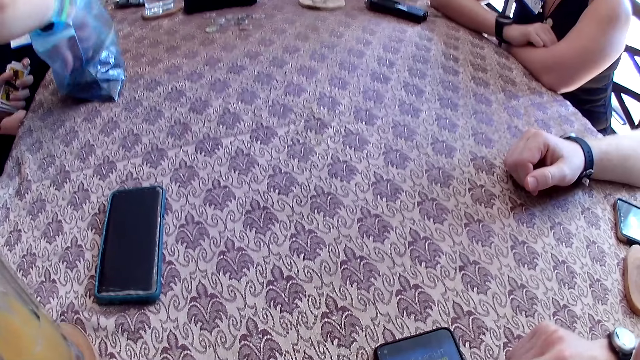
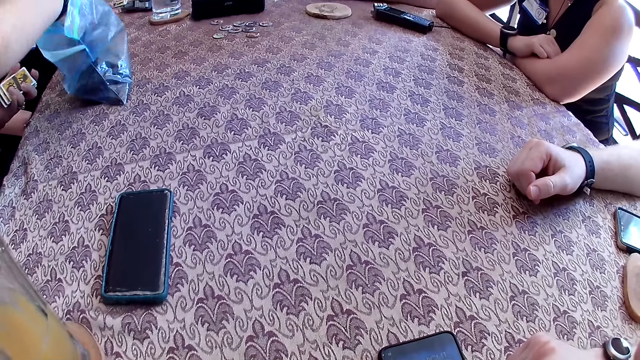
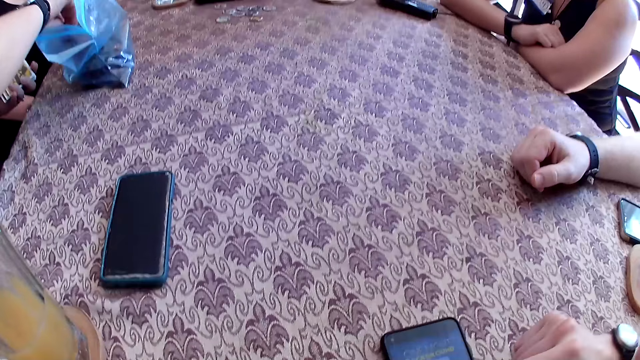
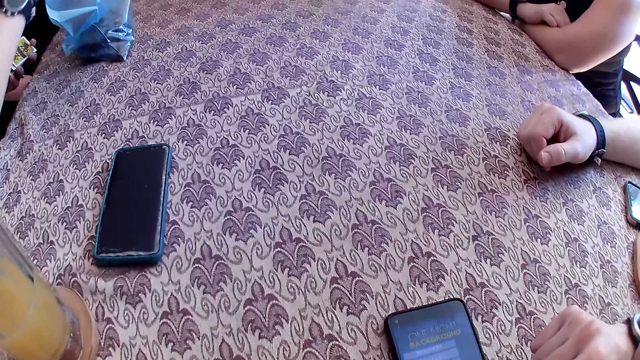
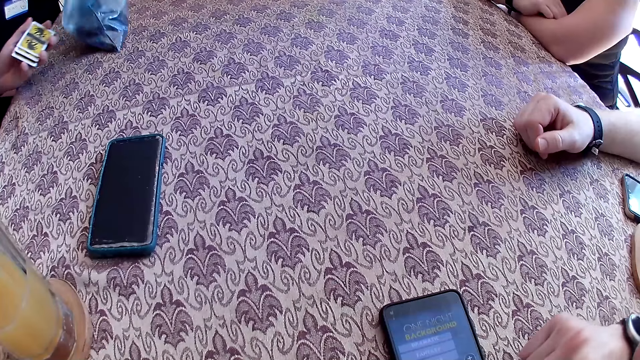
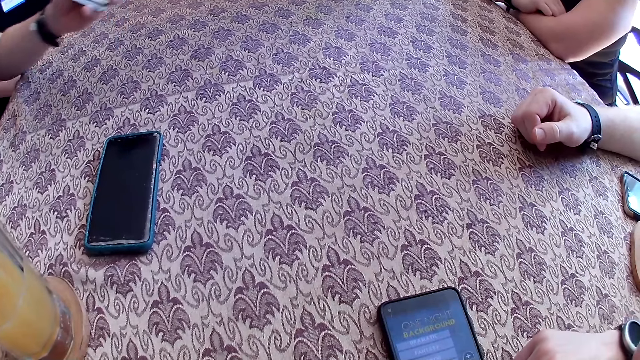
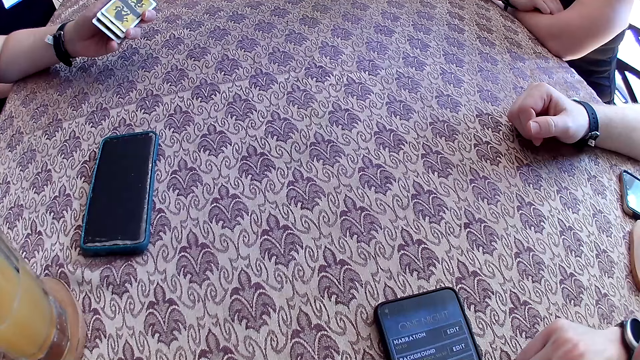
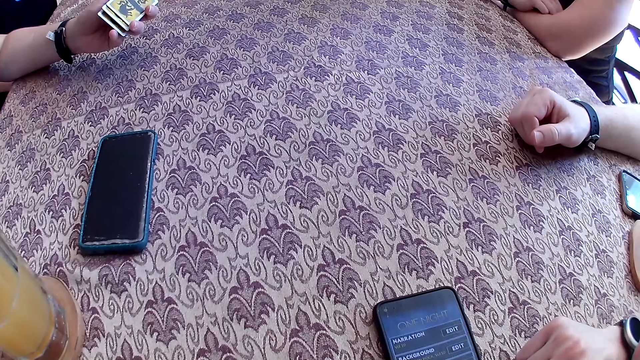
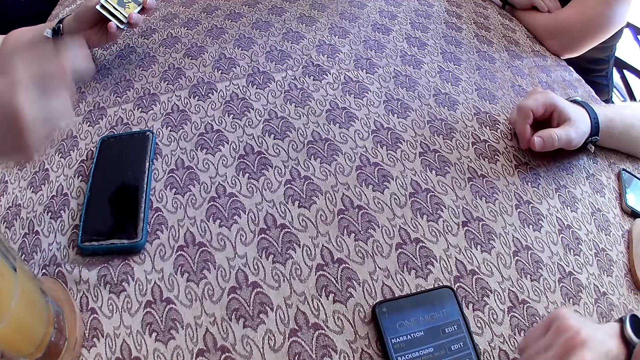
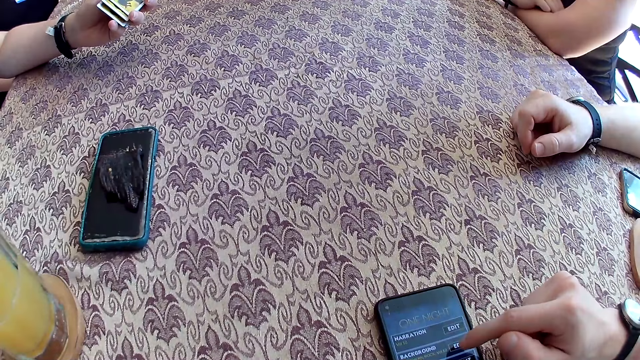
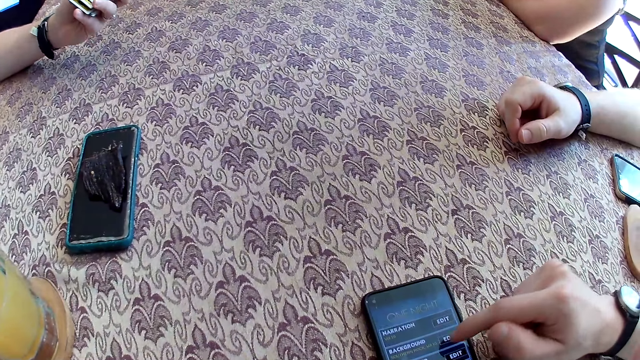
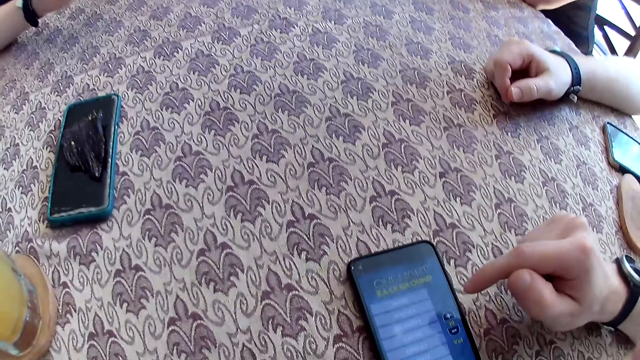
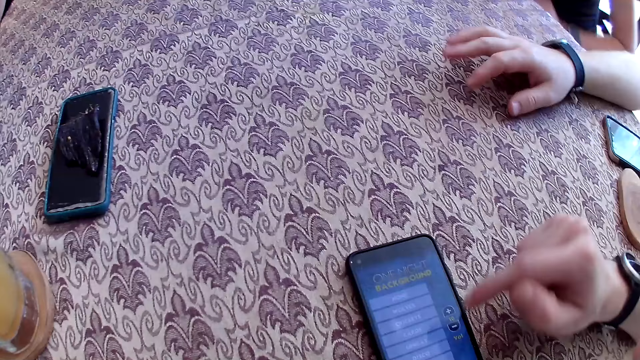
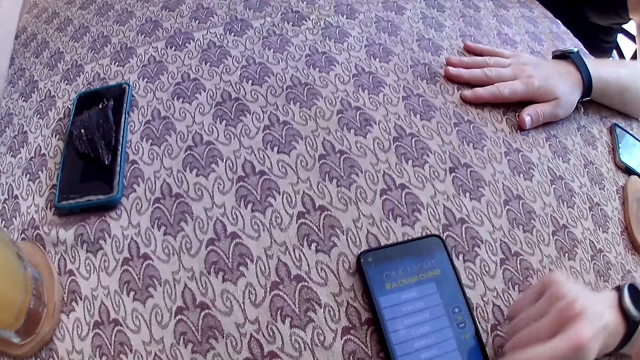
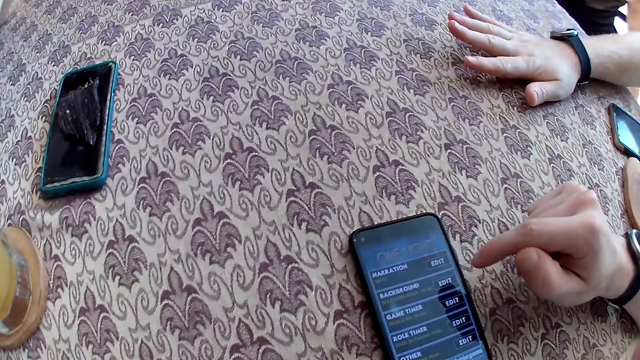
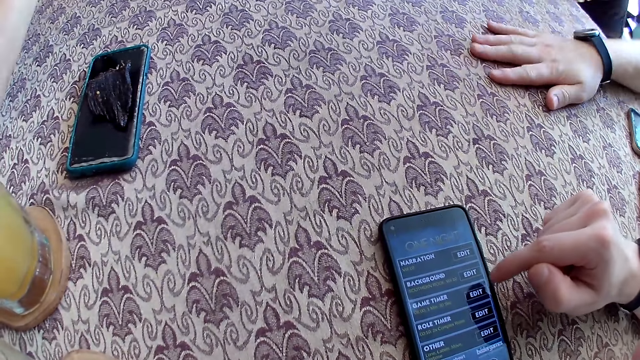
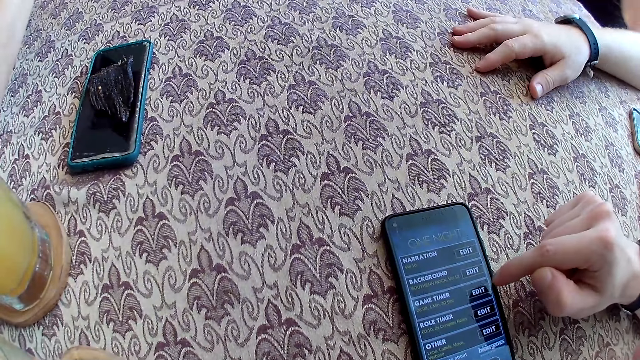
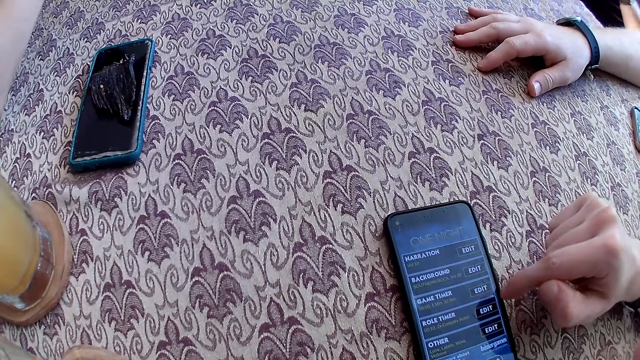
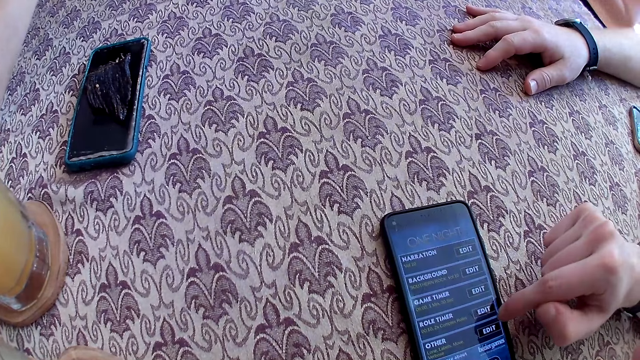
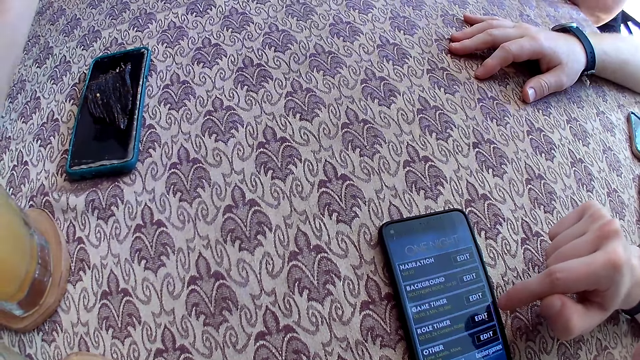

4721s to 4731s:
A woman takes a piece of jerky from the bag with her right hand. She drops the jerky in her right hand on a cellphone on the table.

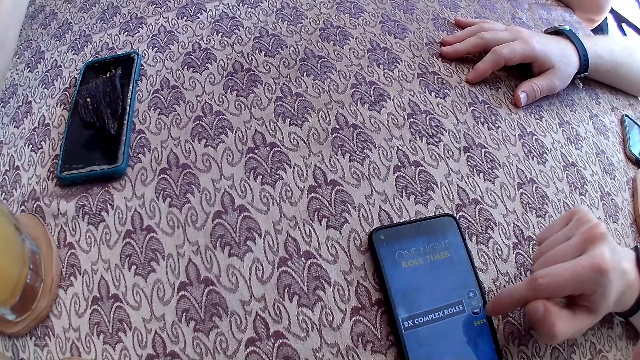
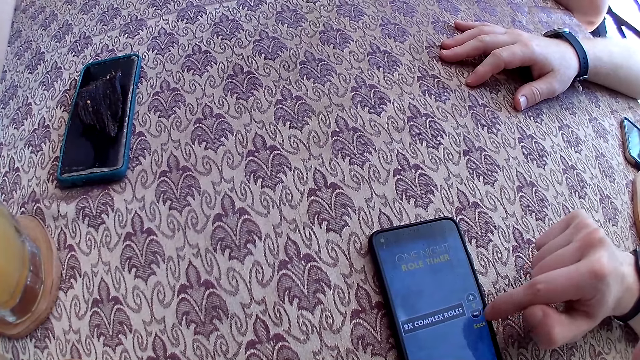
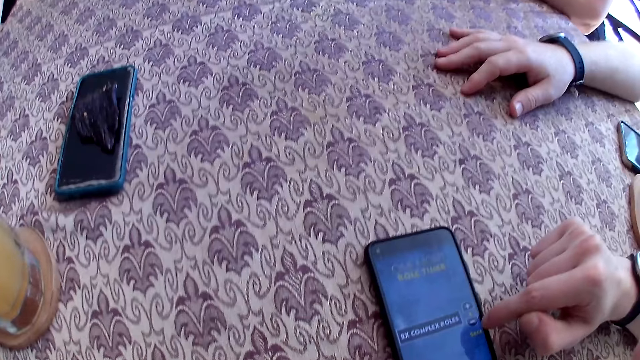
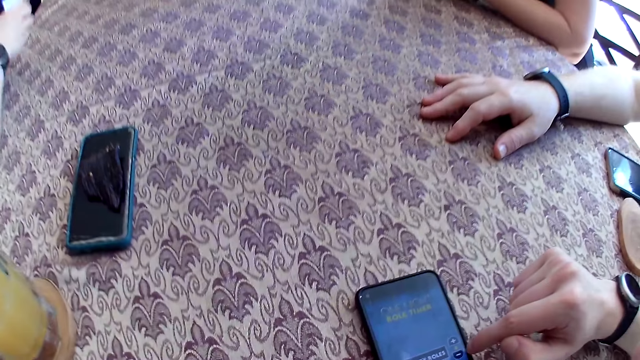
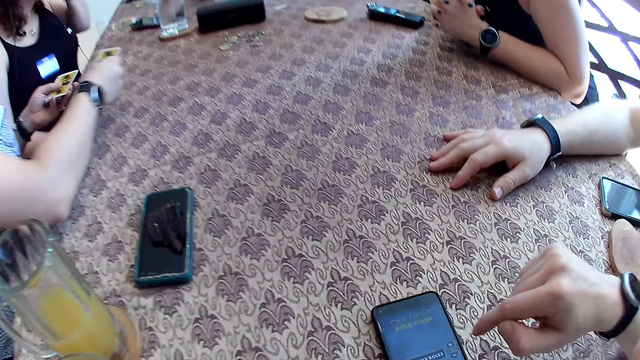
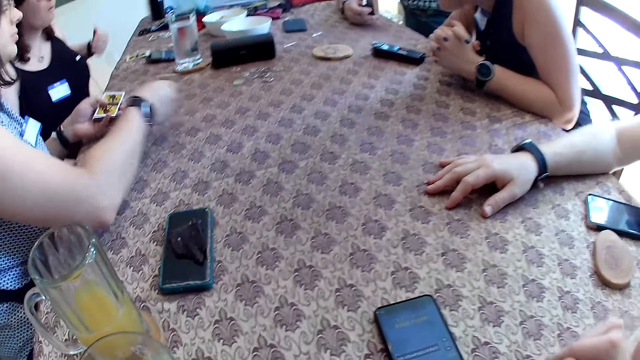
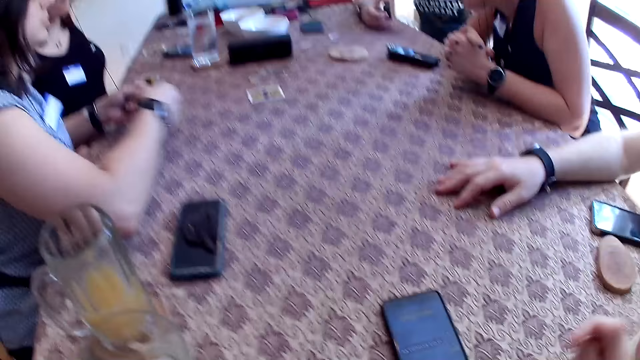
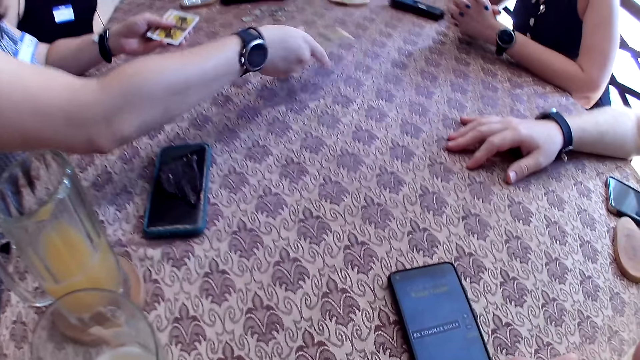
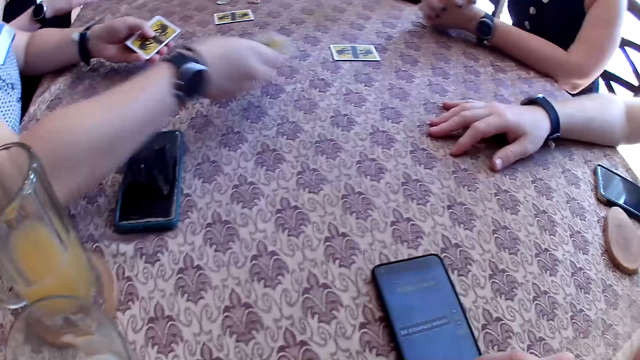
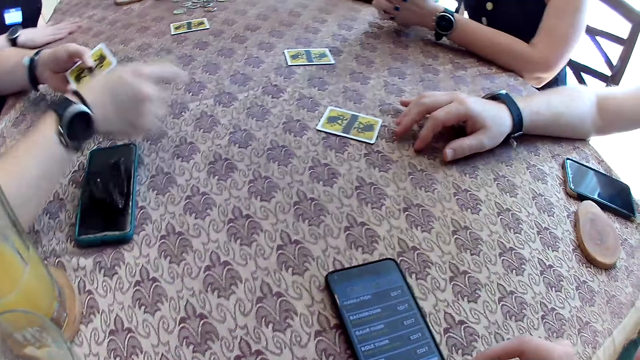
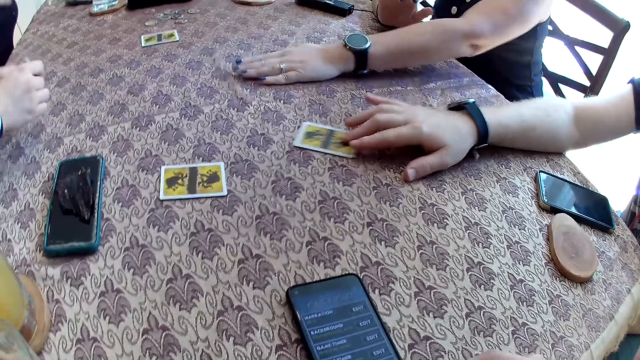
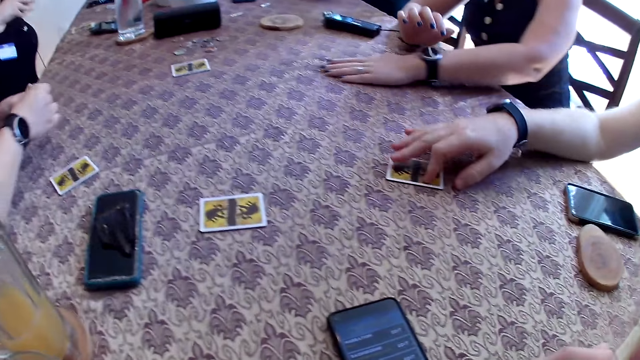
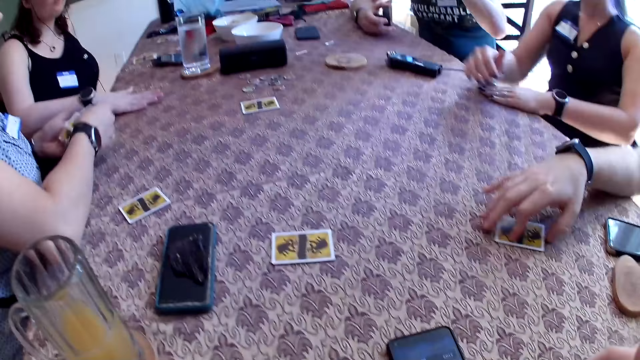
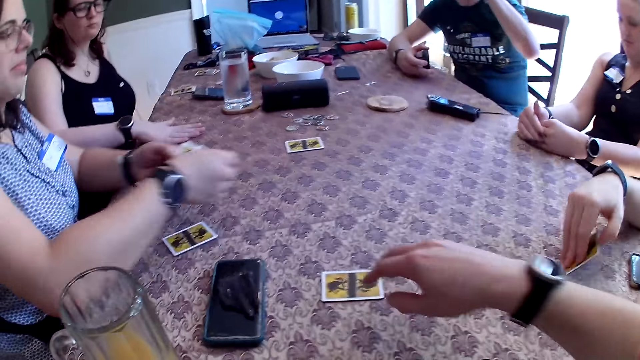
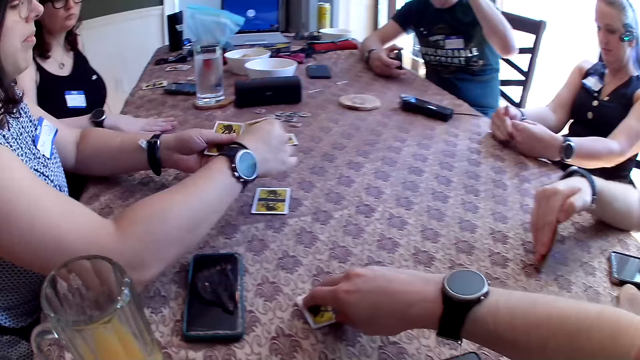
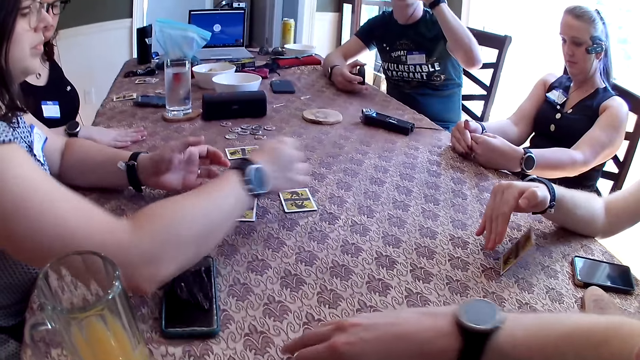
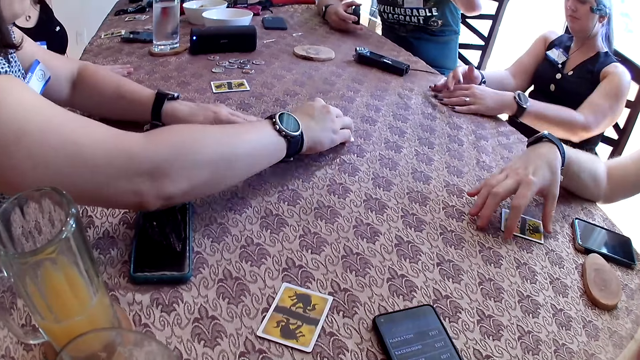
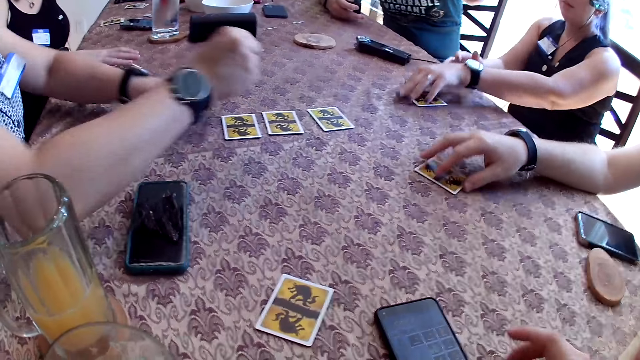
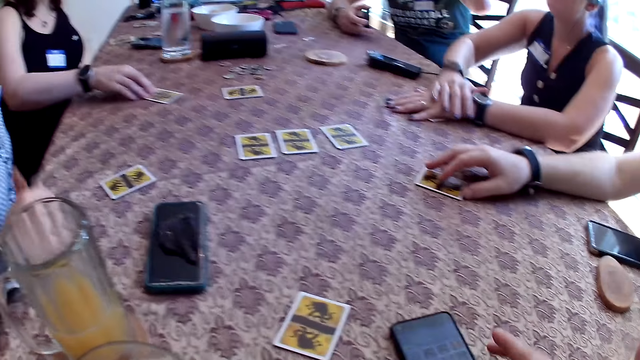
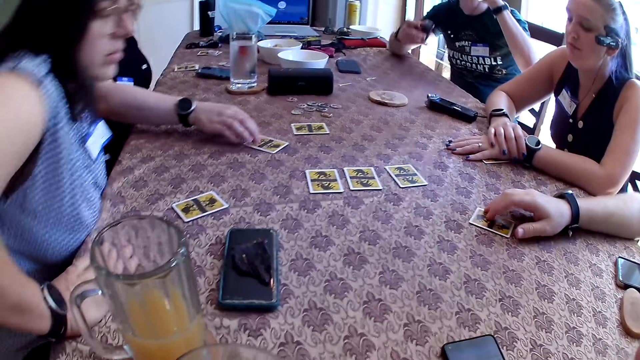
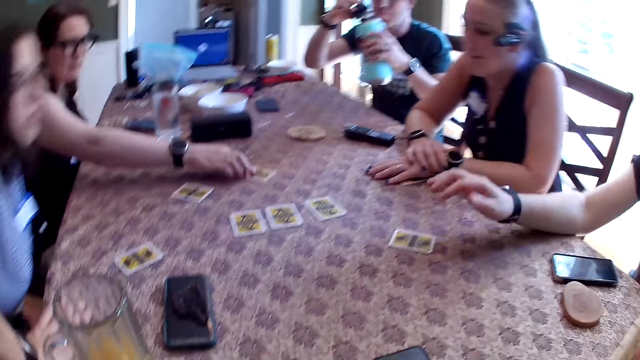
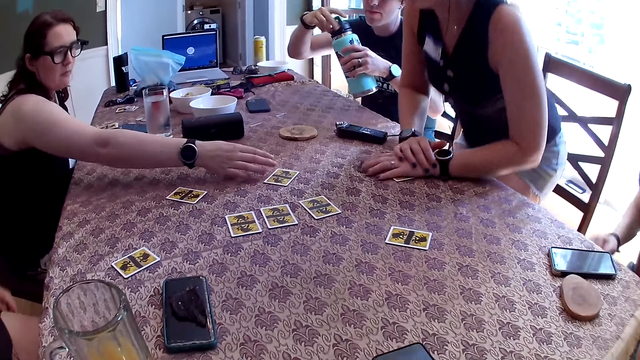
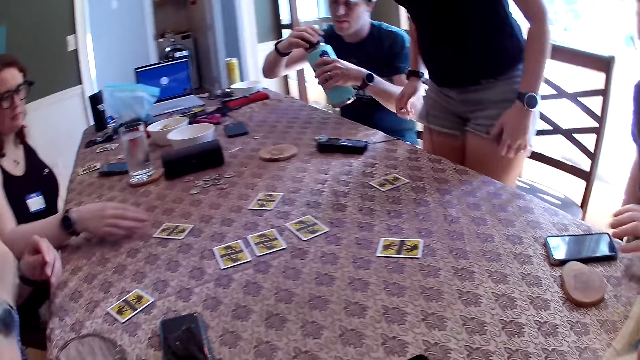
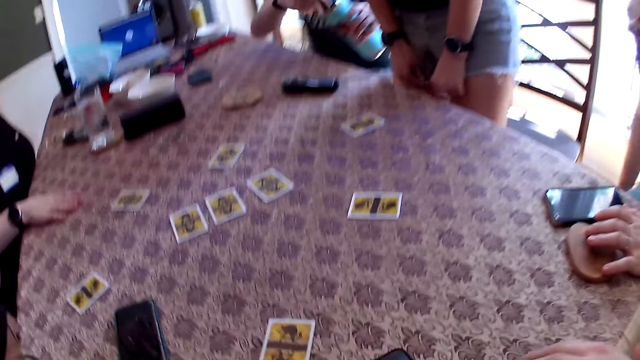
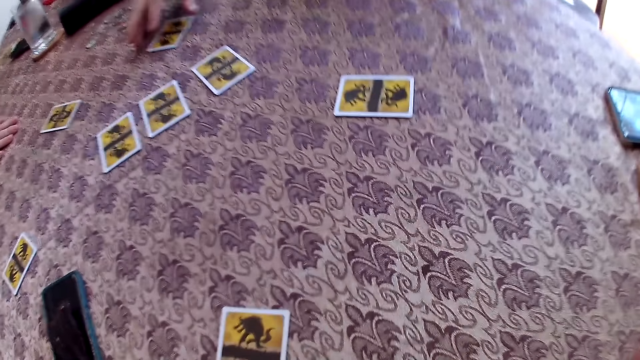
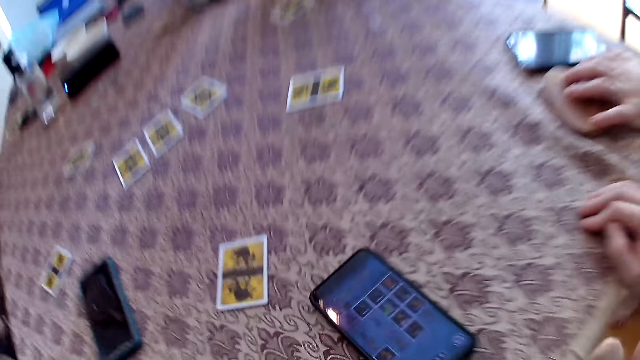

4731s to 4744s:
A woman drops the cards in her left hand on the table with her right hand. Another woman moves a card on the table with her right hand. A man picks a card on the table with his right hand. A third woman picks a card on the table with her left hand. The camera wearer slides a card on the table with his right hand. The third woman slides the card in her left hand on the table. The man slides the card in his right hand on the table. The second woman slides the card in her right hand on the table. The camera wearer picks the card on the table with his right hand. The second woman slides a card on the table with her right hand. Another man covers a bottle in his right hand with a cover in his left hand. The third woman stands from the chair. The camera wearer drops the card on the table with his right hand. The first man stands from the chair. The other man picks a card on the table with his right hand.
